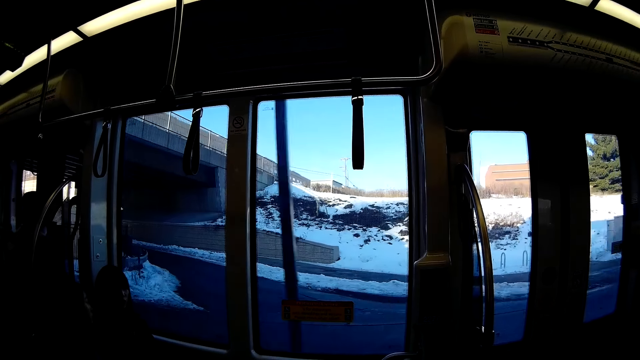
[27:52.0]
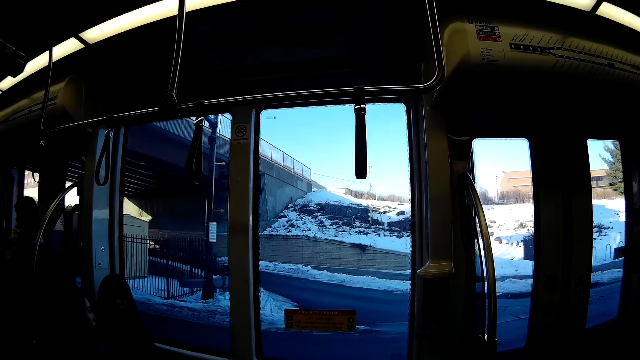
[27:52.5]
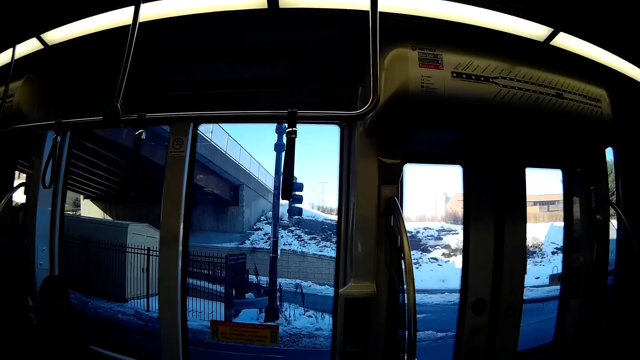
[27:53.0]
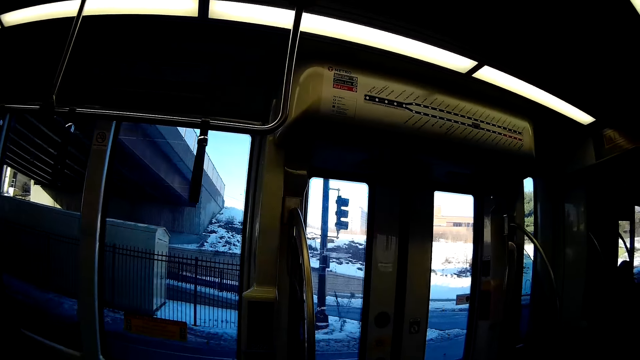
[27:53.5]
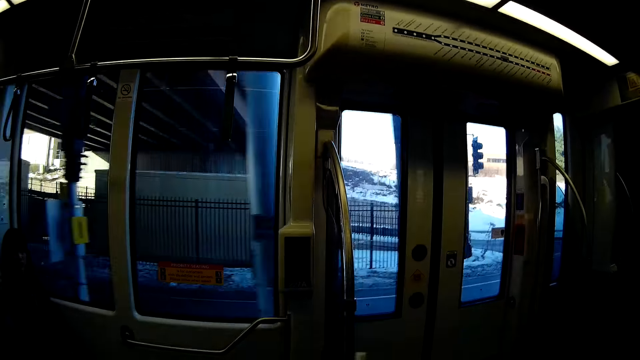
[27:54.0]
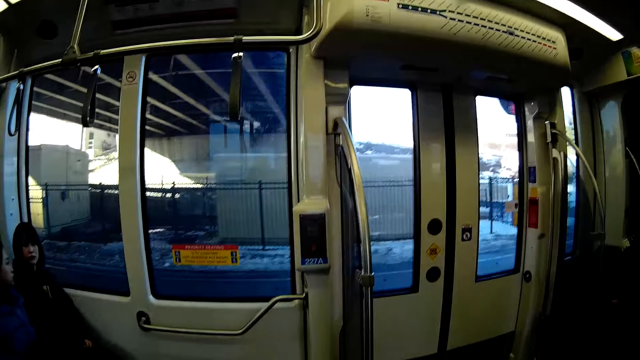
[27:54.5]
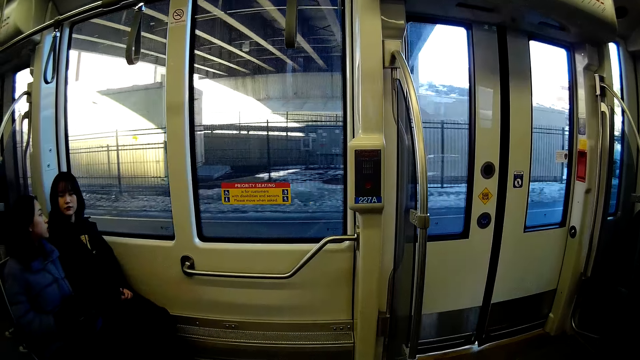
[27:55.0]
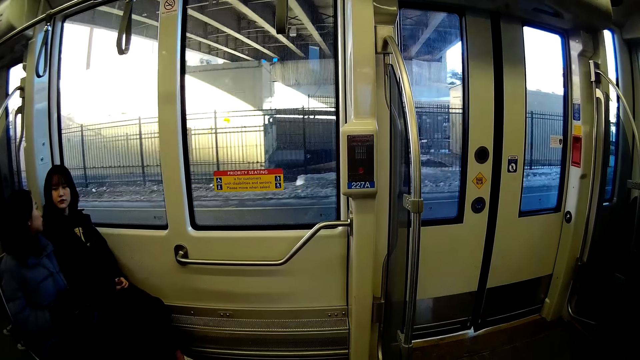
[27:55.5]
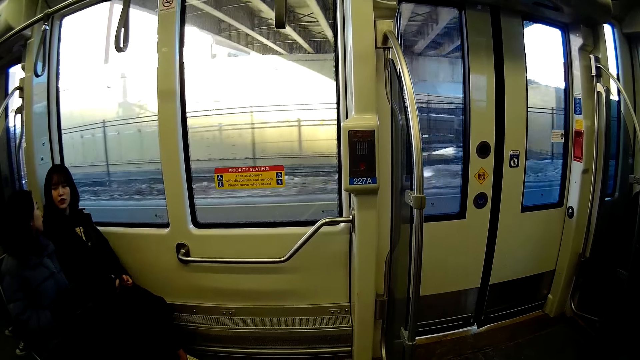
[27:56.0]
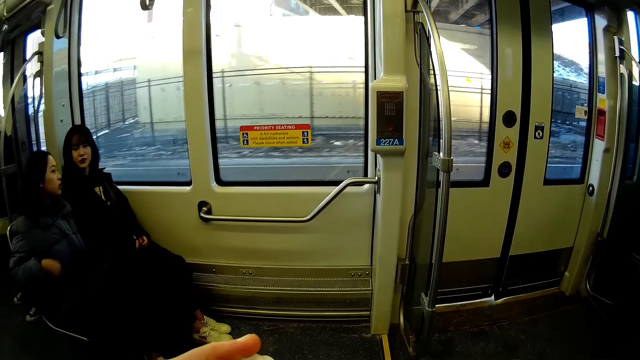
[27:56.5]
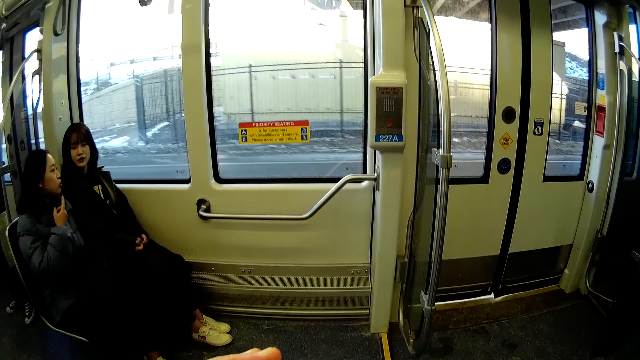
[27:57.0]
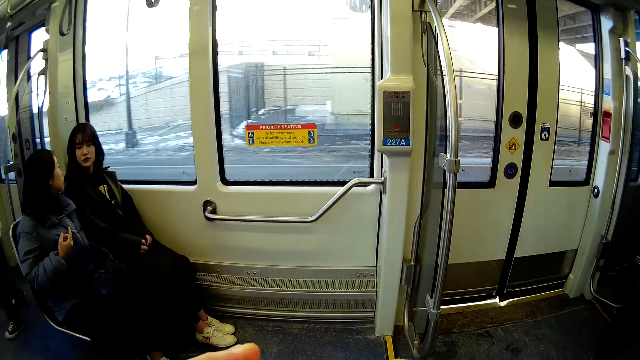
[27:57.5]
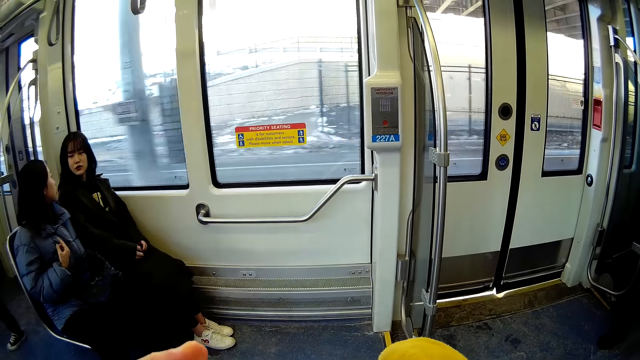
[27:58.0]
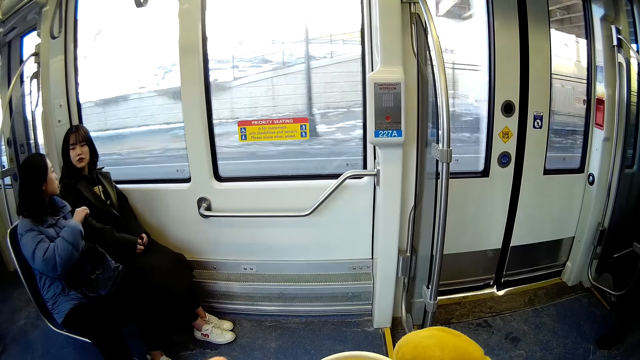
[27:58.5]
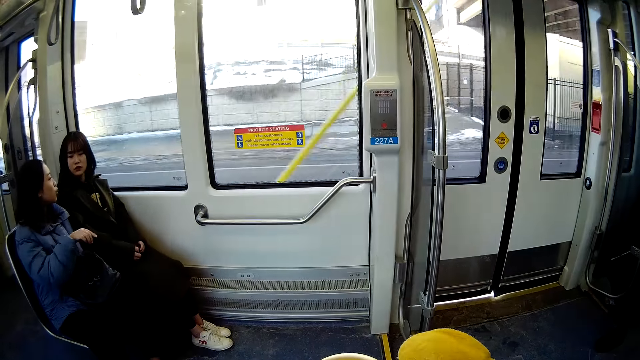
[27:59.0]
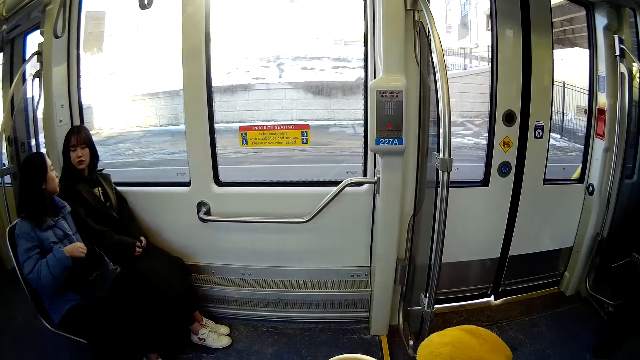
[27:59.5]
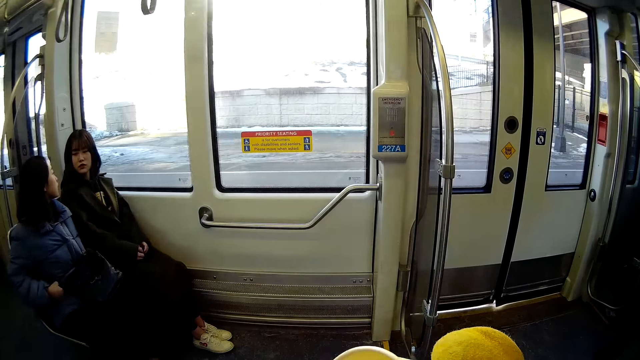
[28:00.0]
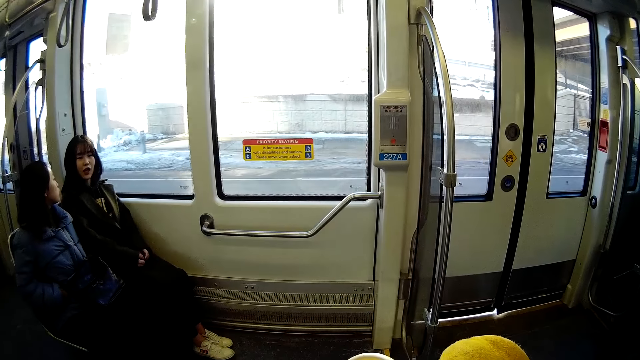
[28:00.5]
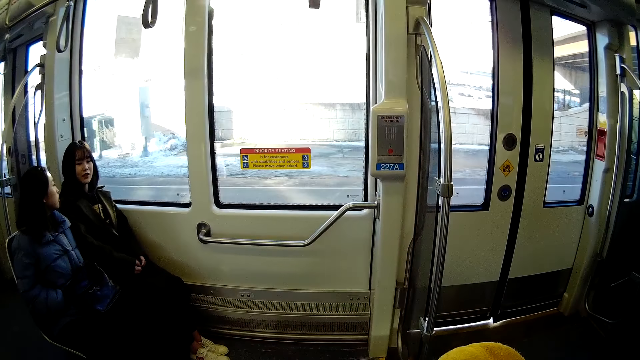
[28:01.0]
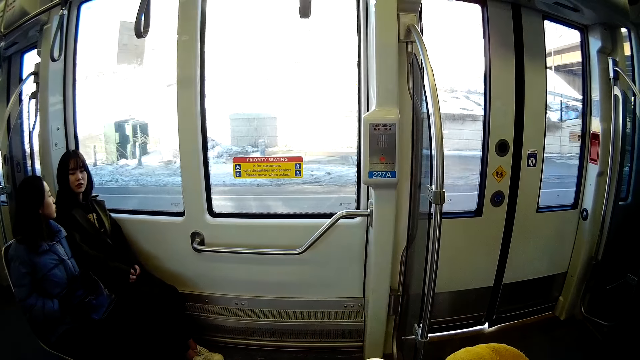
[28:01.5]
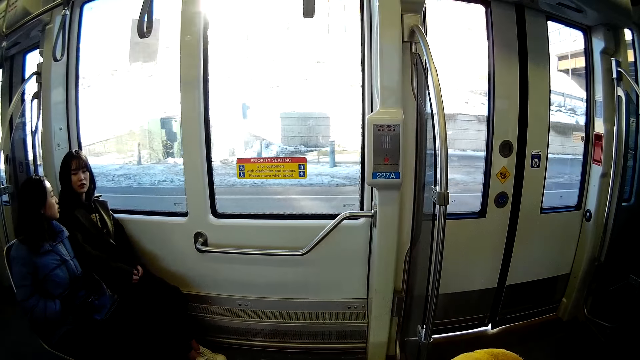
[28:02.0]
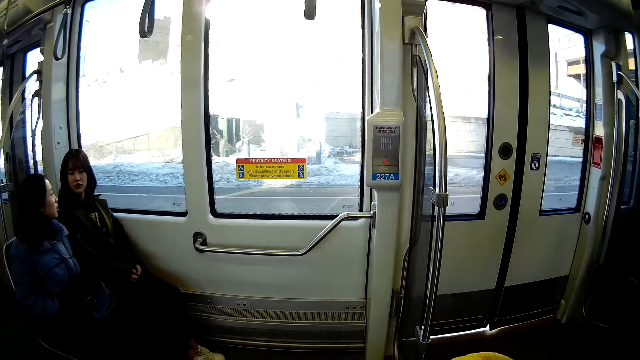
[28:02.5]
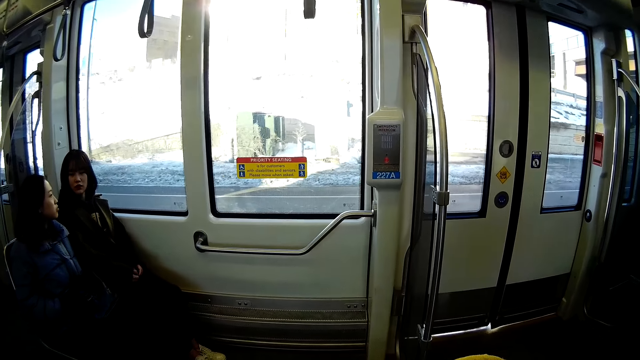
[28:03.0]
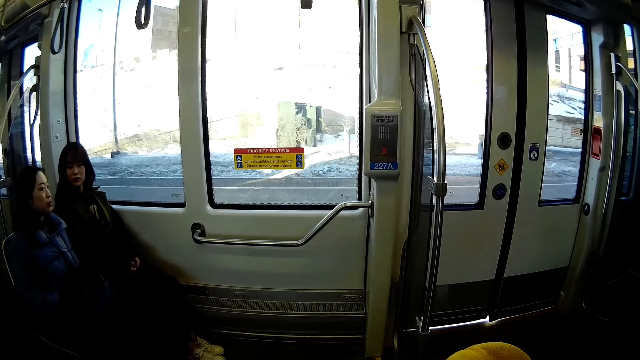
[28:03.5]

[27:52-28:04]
The camera wearer looks around. She looks around again. A woman speaks with another woman on the moving train. The camera wearer lifts her left hand towards her mouth. The first woman touches her parka with her left index finger. The camera wearer raises her hands. She lifts a cup to her mouth with her right gloved hand. She moves her hand. She holds the plastic cup and drinks. The first woman puts her right hand into a pocket of her parka.

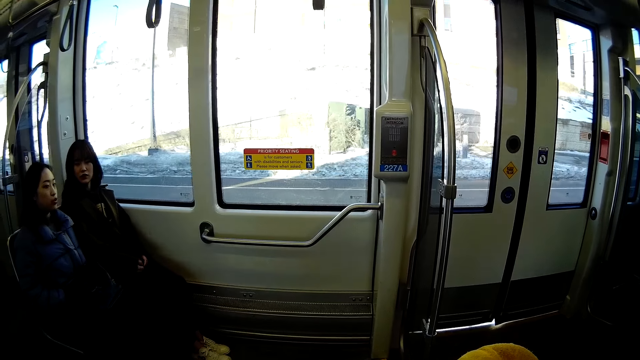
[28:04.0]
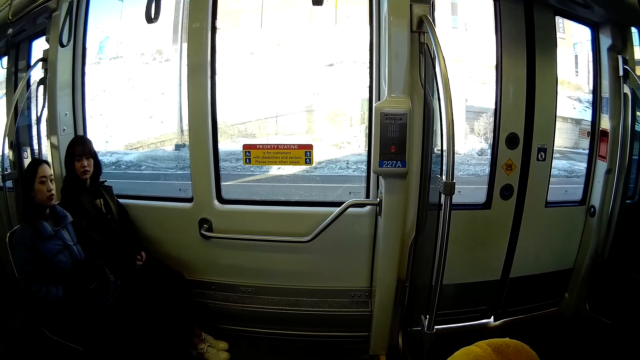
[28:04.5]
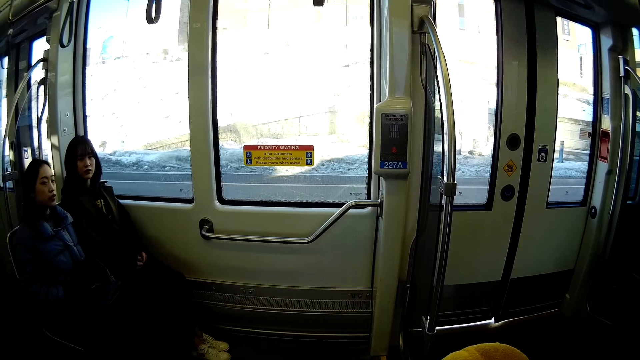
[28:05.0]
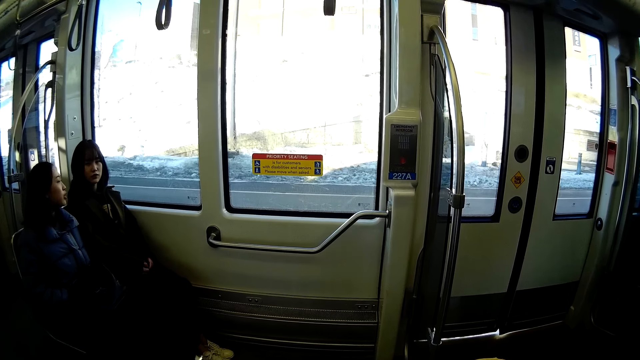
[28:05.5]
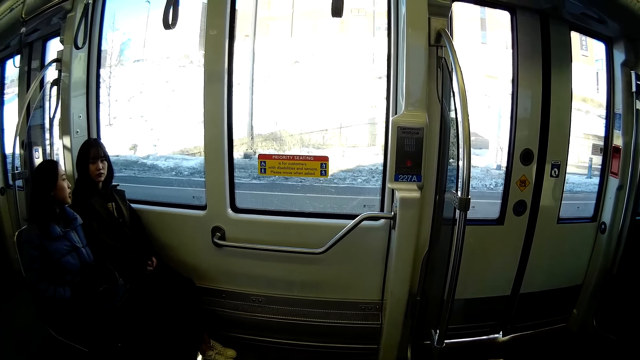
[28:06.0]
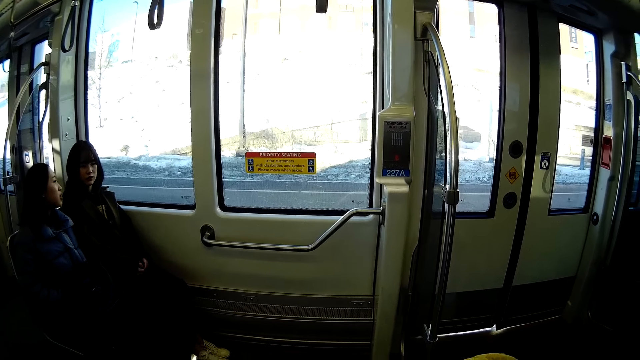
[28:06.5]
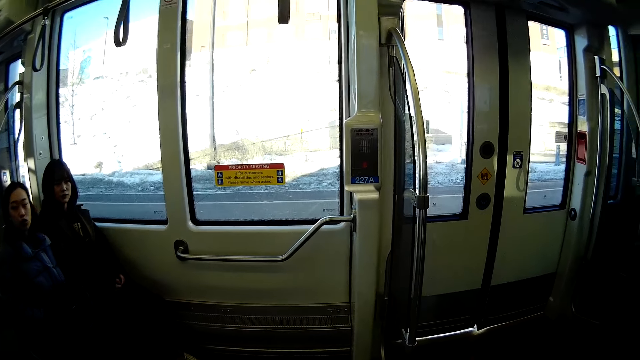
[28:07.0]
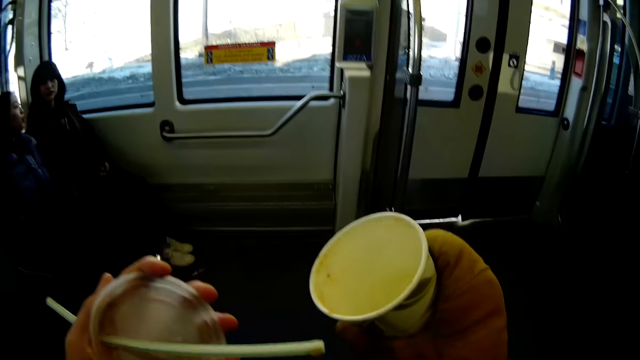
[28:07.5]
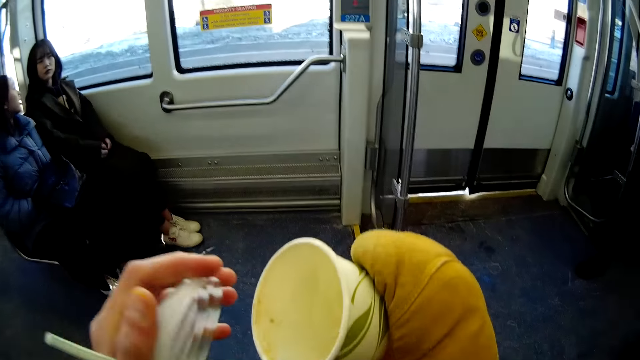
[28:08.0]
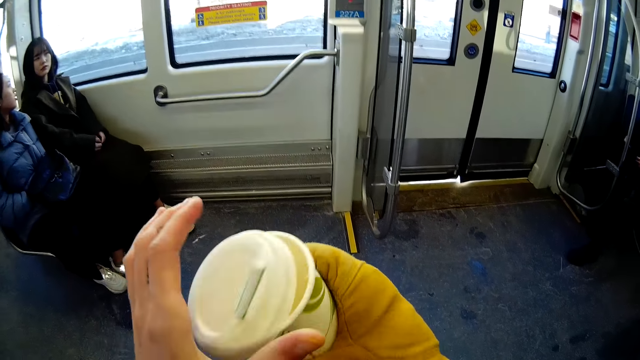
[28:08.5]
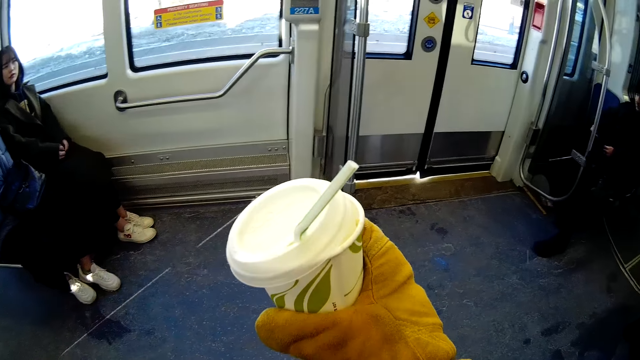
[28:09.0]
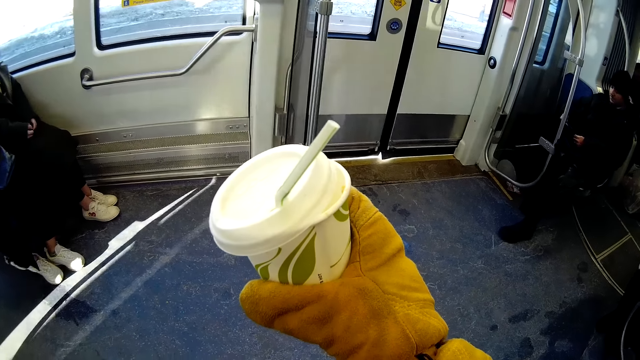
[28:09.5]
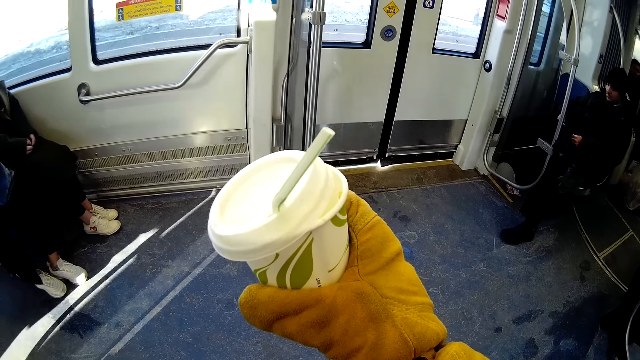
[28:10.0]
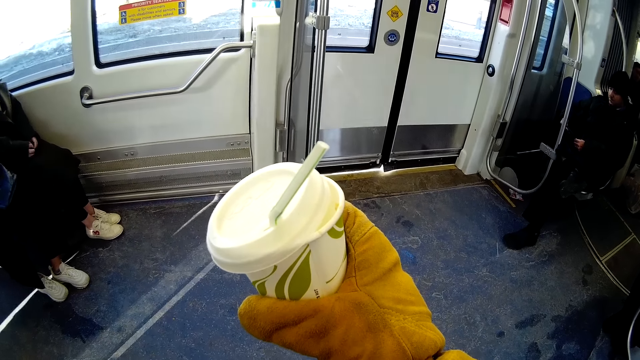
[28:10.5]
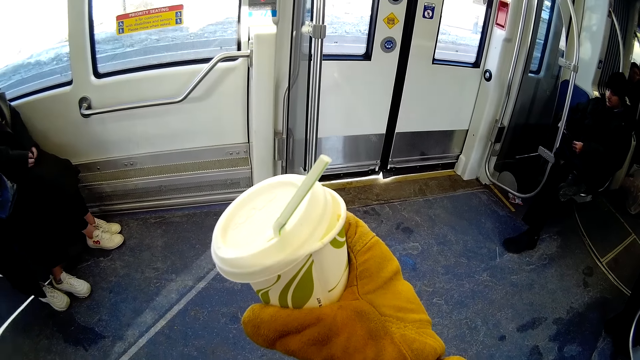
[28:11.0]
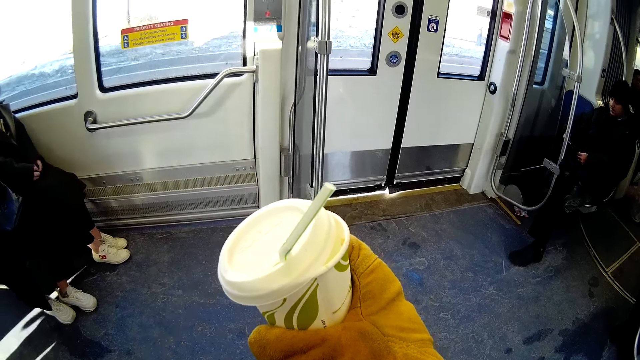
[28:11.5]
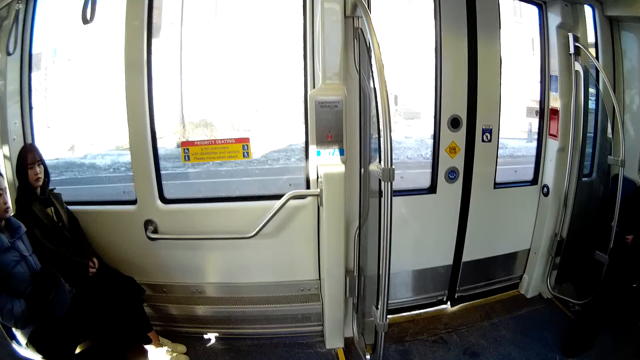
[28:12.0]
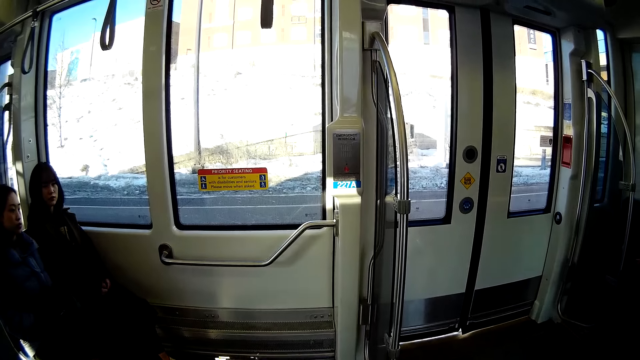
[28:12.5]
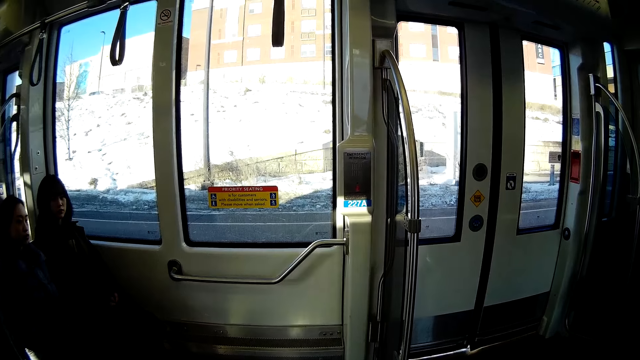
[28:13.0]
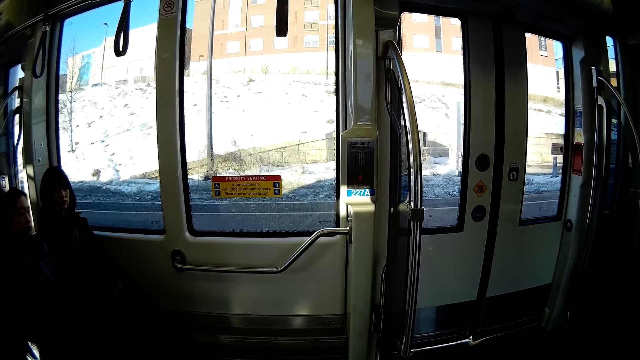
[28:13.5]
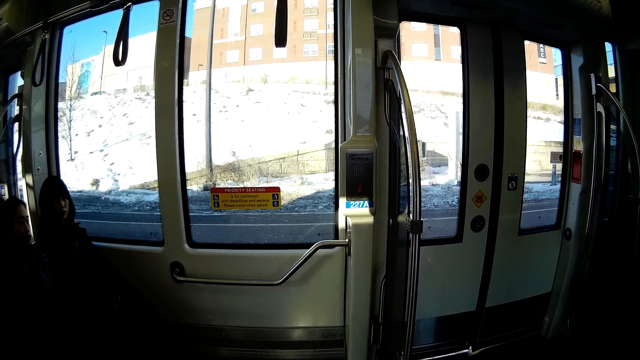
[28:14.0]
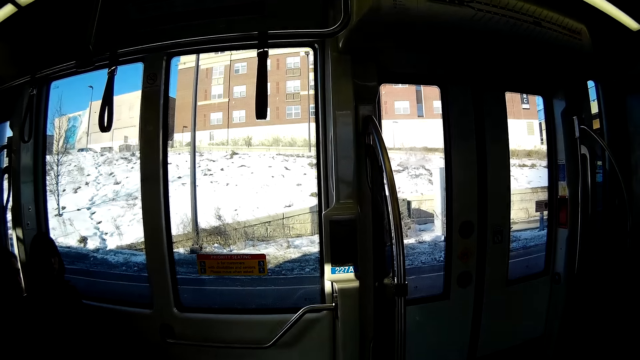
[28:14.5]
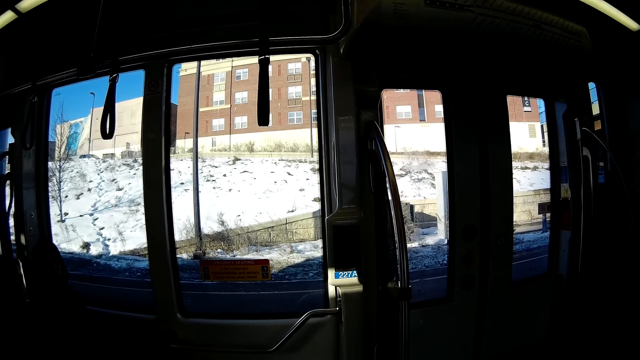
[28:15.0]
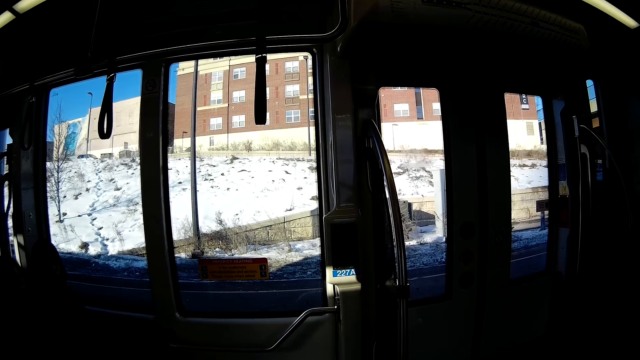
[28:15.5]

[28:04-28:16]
The camera wearer covers the cup in her right gloved hand with a cover or lid in her left hand. She holds the plastic cup, holds the lid with a straw. She holds the plastic cup, moves the plastic cup and looks around.
